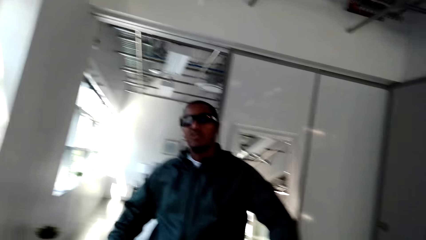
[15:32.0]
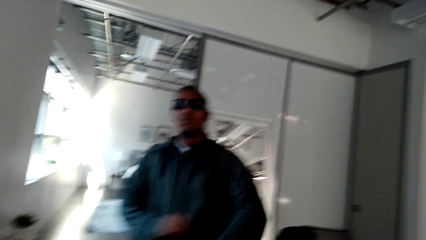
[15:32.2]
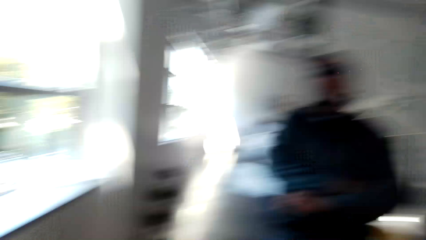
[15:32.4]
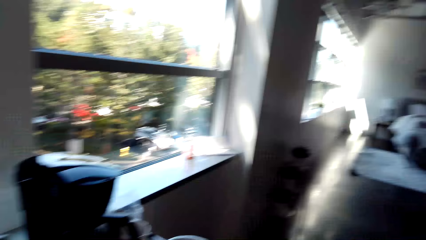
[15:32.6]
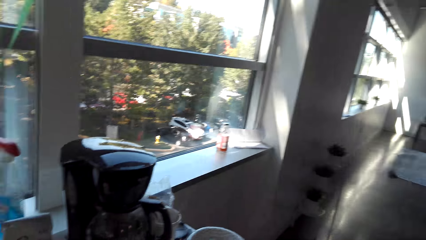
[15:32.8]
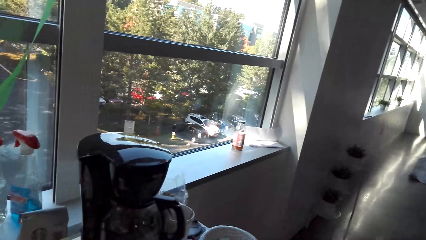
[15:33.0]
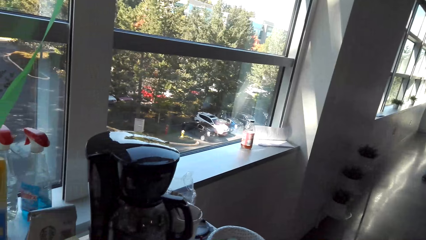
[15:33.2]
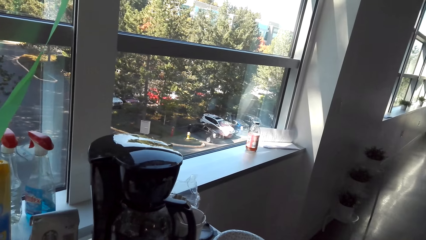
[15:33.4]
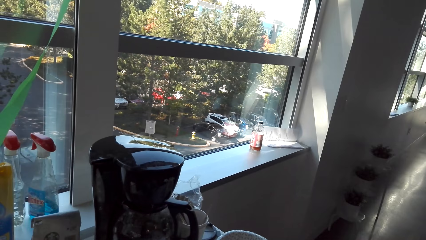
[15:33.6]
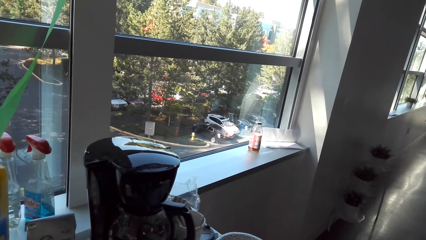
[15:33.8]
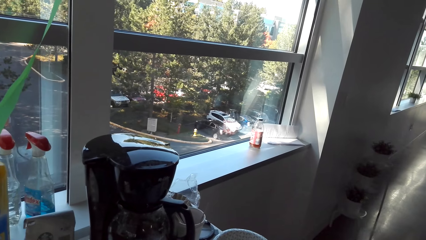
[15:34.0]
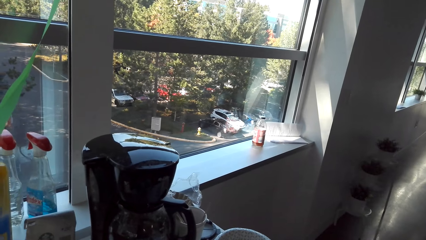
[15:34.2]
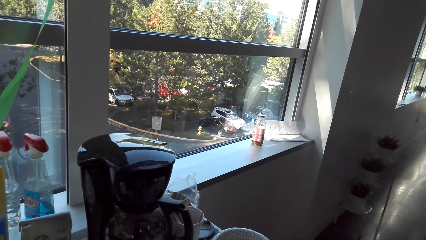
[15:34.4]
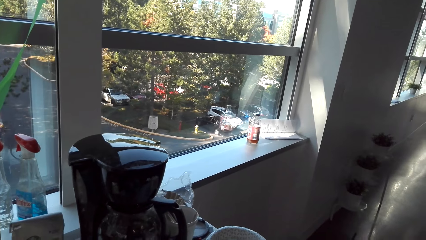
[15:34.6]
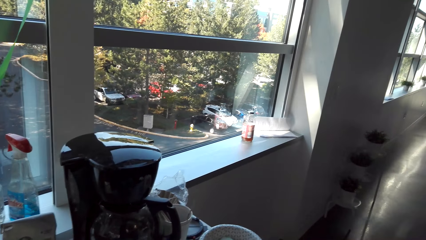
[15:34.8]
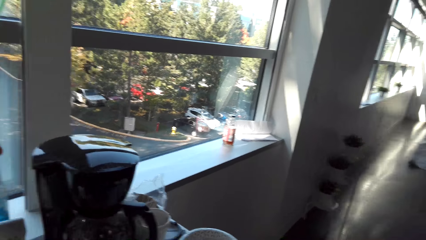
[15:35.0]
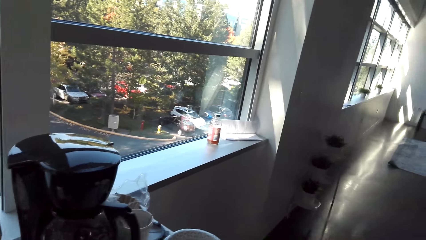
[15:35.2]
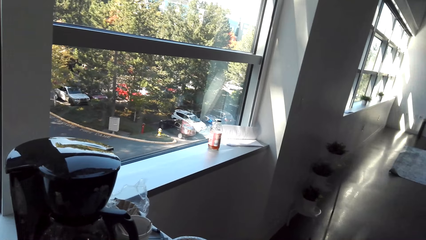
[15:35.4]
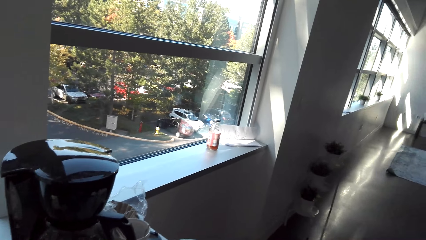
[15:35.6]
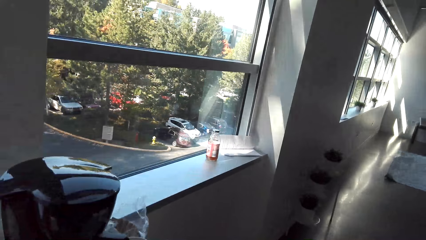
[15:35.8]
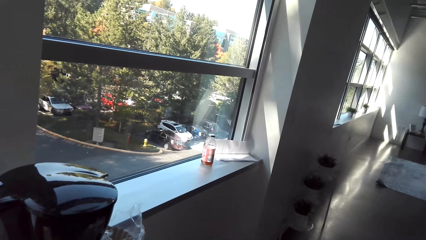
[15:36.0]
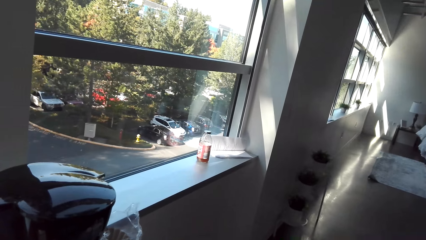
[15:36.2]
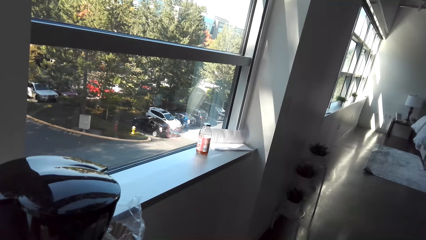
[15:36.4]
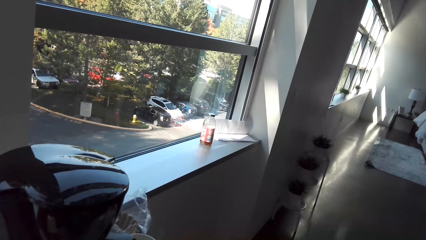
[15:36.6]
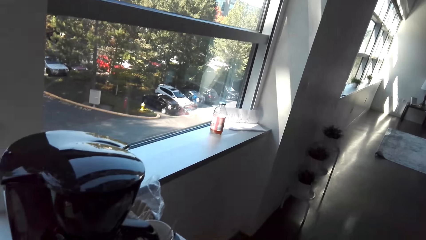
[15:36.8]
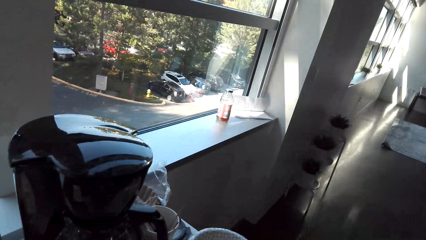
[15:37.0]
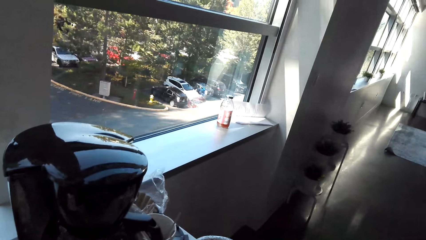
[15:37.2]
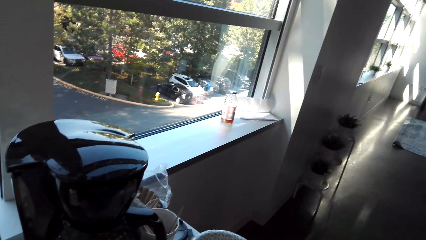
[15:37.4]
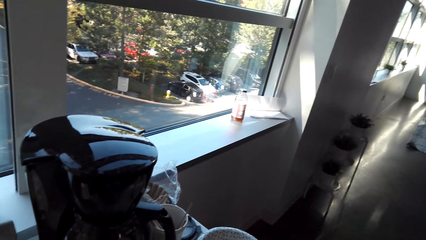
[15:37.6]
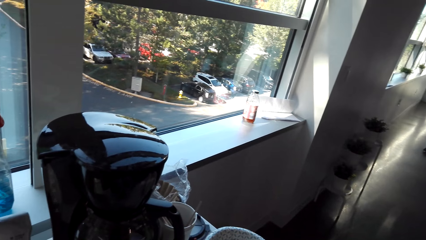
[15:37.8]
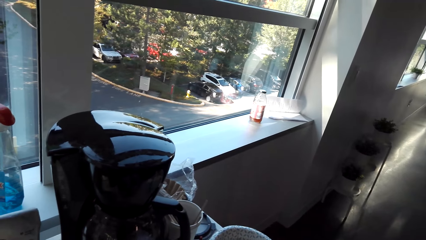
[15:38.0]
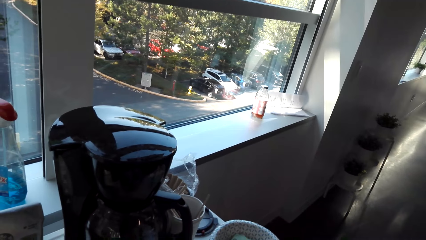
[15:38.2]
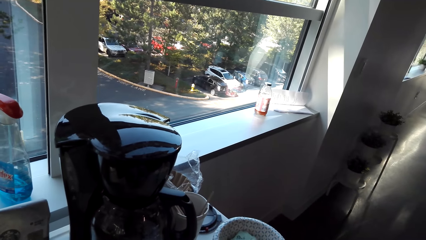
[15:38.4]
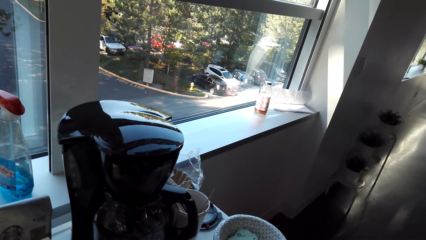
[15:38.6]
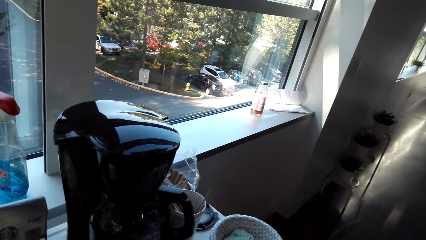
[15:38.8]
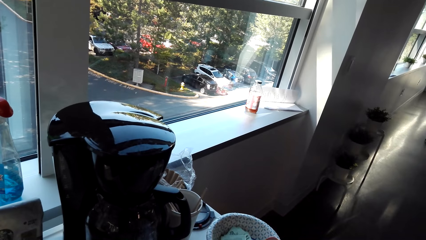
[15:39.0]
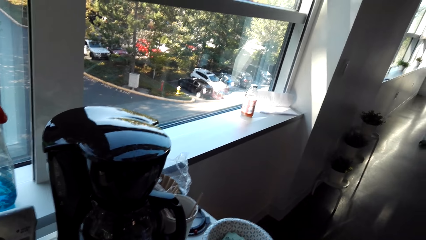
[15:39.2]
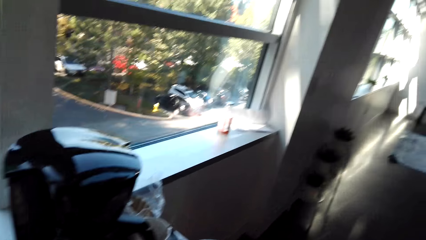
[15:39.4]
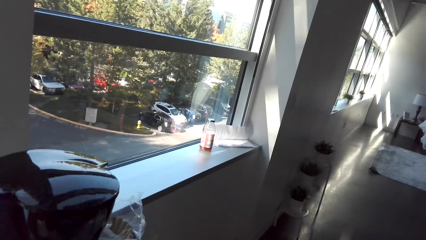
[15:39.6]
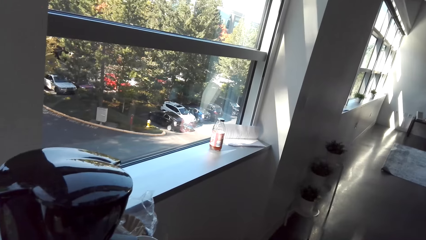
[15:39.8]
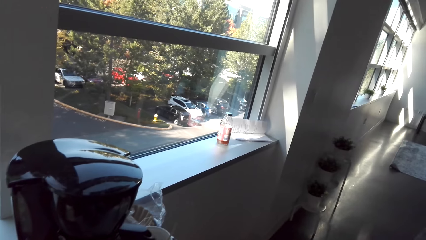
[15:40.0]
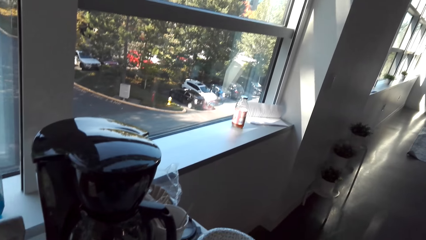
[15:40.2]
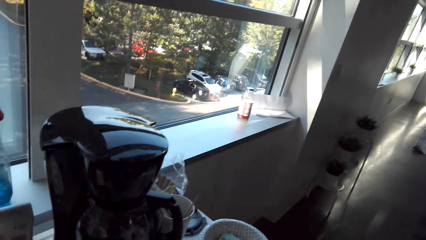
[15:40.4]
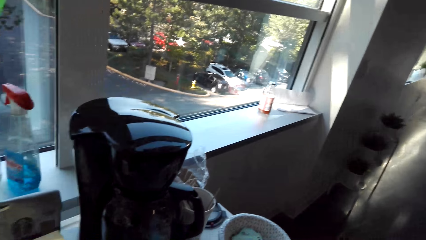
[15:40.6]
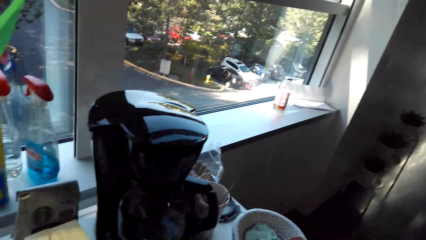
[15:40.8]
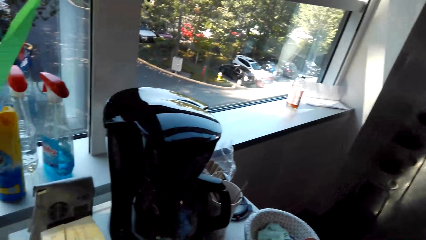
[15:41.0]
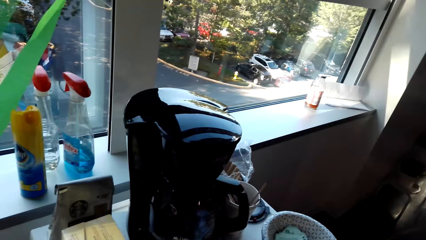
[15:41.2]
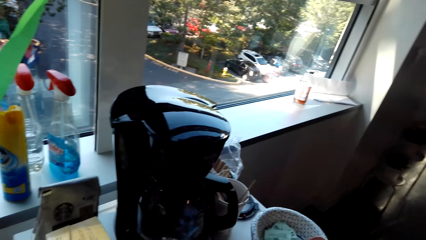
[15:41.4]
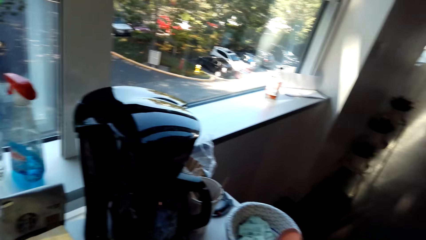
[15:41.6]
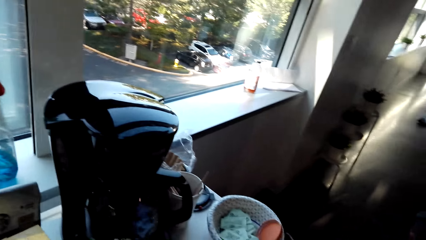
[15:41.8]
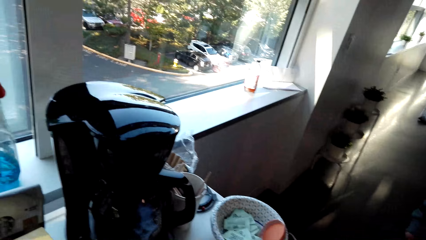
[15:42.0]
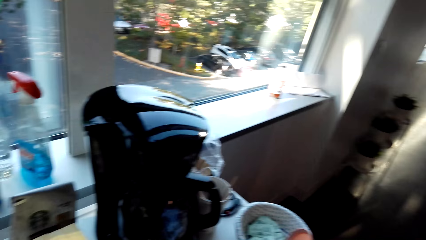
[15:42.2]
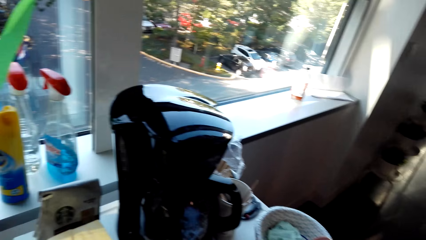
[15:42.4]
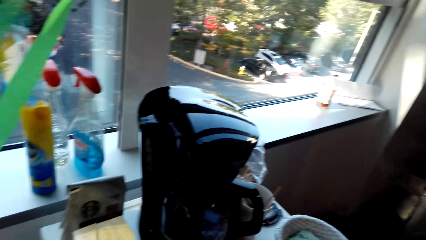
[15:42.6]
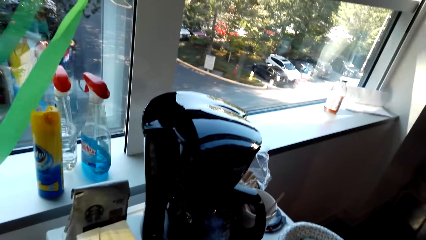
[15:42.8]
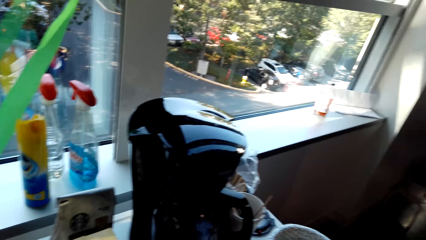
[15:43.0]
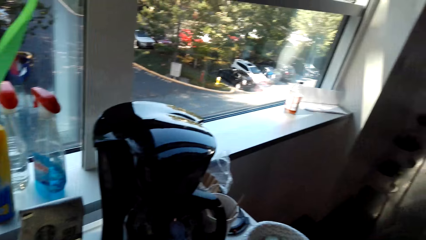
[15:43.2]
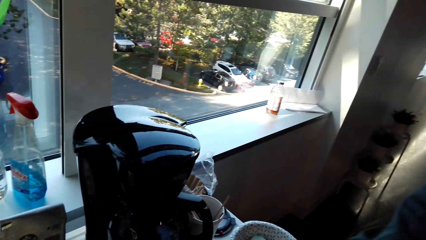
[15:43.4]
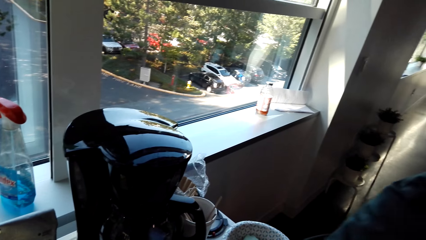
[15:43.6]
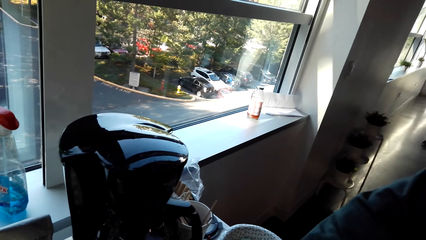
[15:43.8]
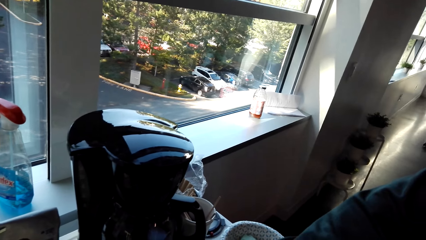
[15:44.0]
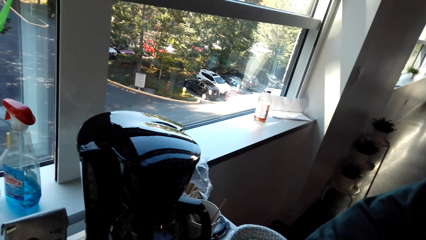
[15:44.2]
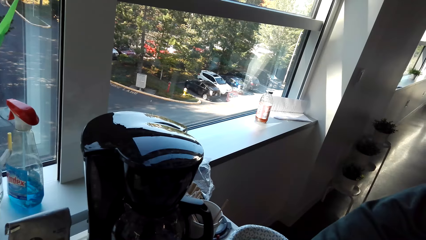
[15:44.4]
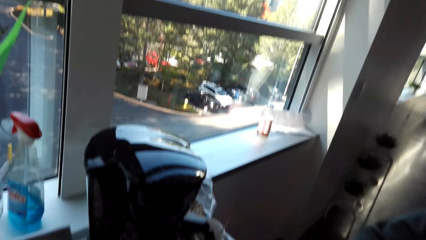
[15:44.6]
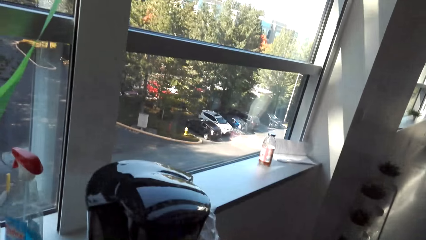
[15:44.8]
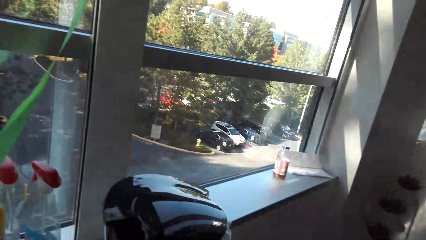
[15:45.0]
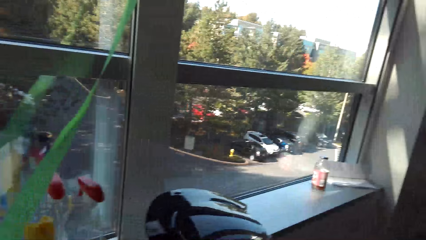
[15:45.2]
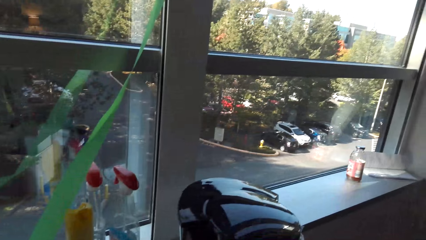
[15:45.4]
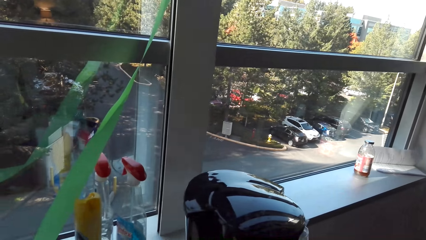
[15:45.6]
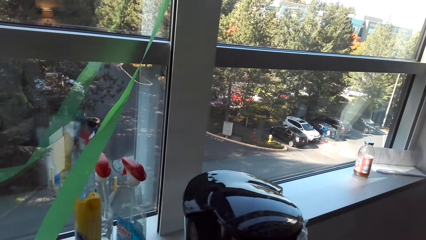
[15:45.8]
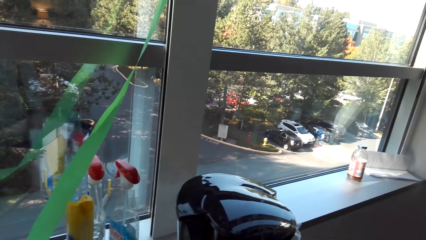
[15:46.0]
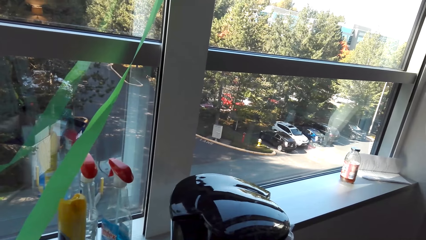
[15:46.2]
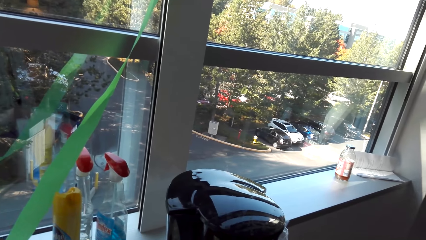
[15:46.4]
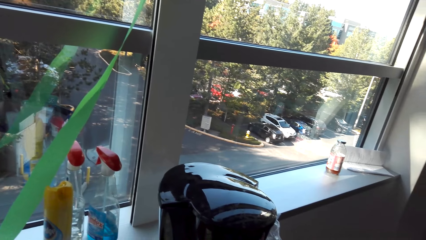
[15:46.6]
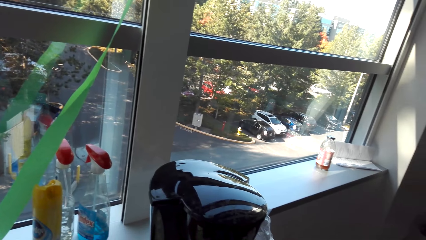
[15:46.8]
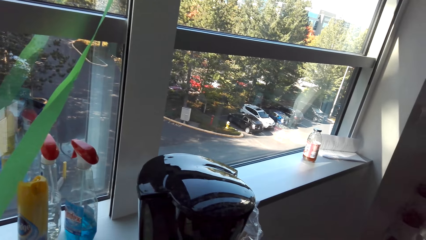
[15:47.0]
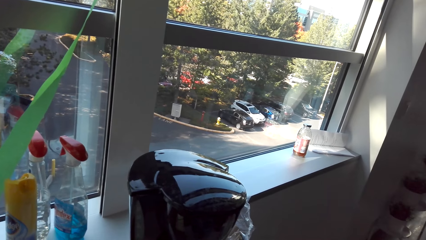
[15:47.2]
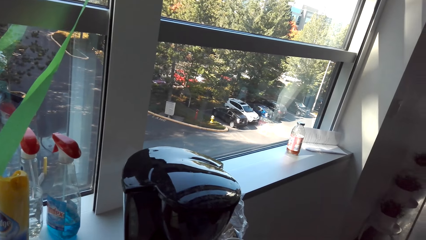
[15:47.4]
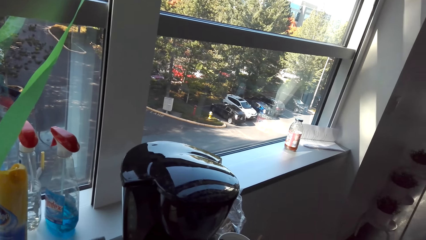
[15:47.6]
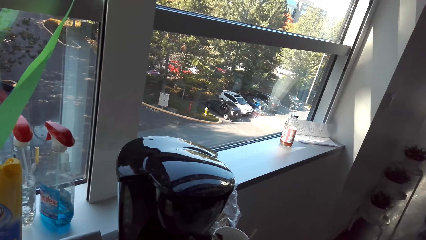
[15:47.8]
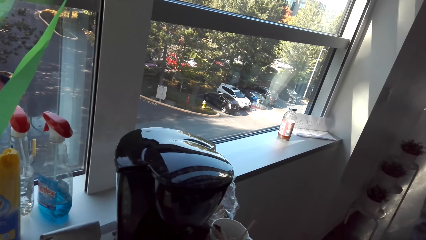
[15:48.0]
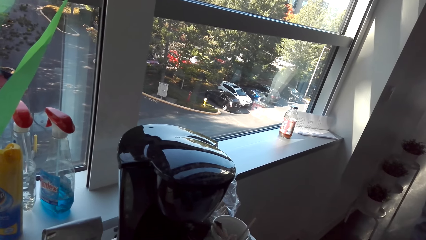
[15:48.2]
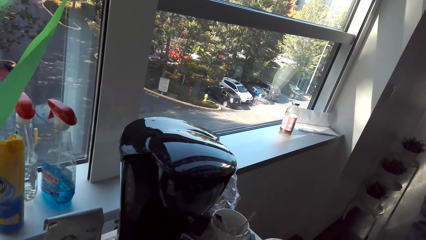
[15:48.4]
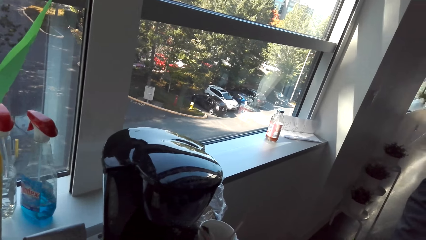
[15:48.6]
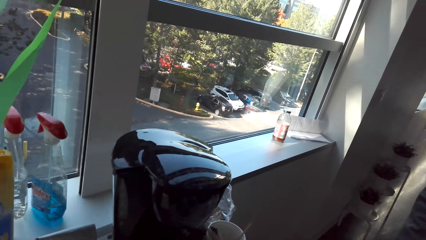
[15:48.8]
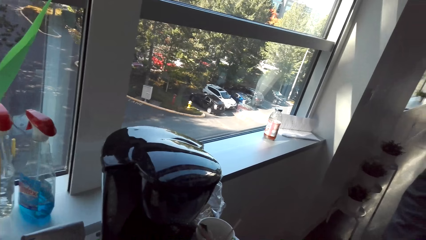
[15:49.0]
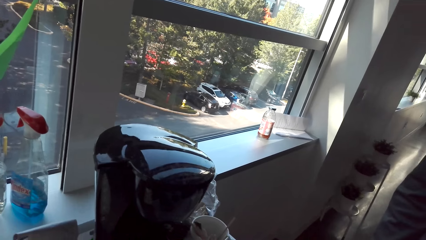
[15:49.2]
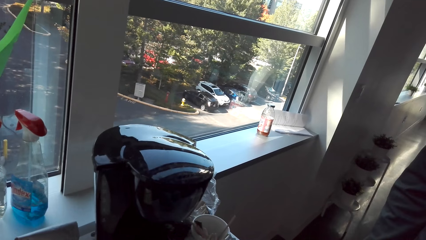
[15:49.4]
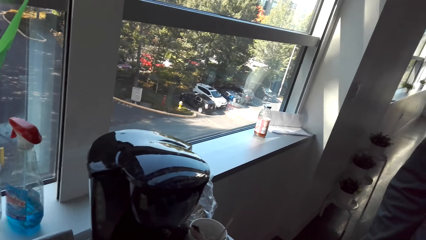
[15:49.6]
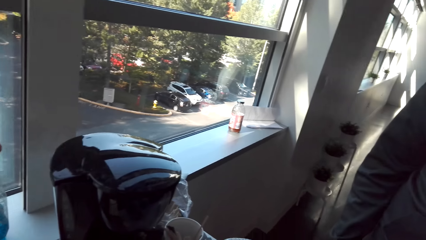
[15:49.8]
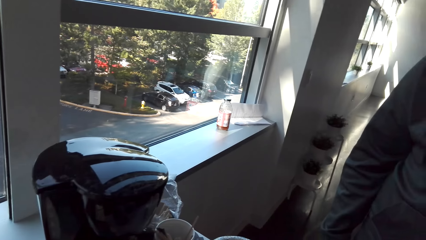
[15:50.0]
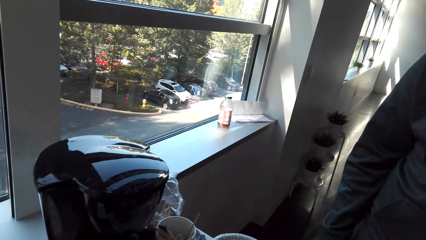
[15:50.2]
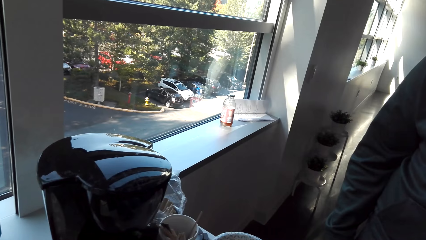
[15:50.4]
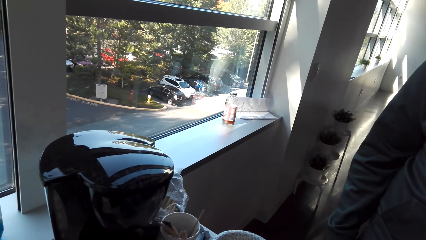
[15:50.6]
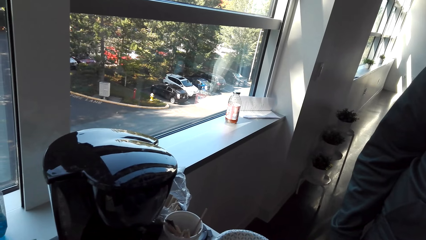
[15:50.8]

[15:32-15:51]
The camera wearer makes coffee. A man picks up something. The camera wearer makes coffee.
